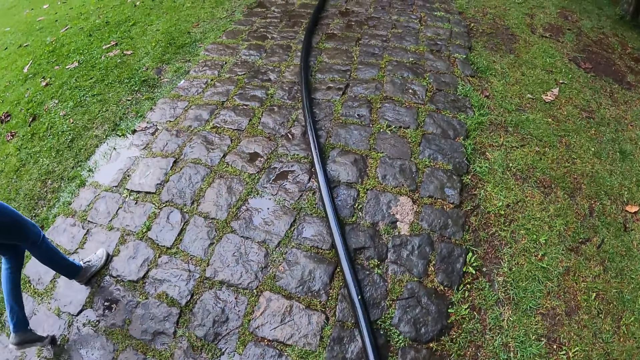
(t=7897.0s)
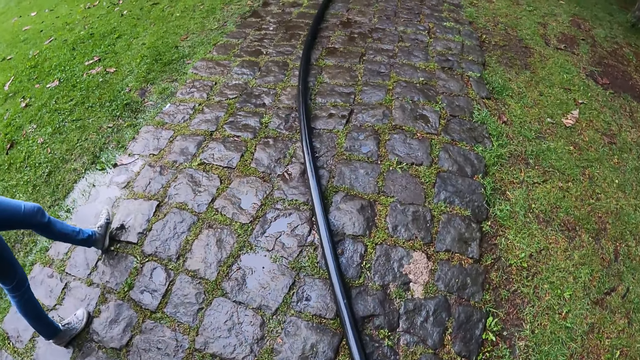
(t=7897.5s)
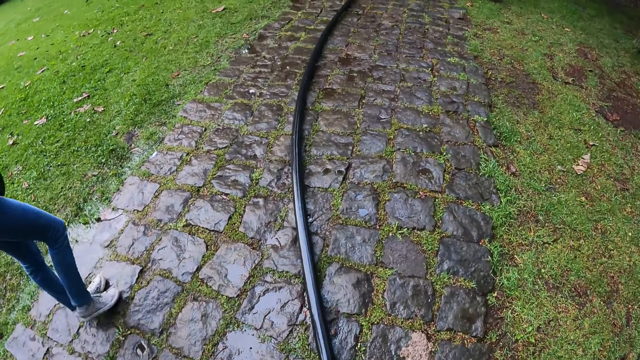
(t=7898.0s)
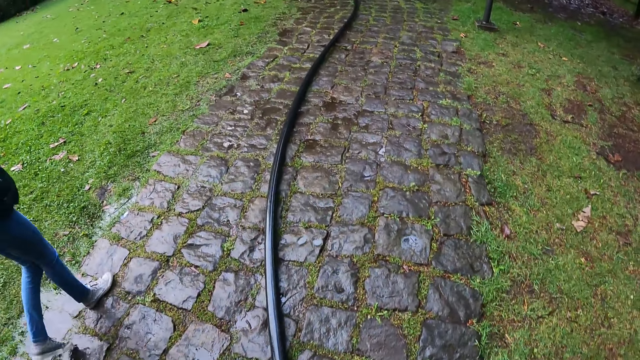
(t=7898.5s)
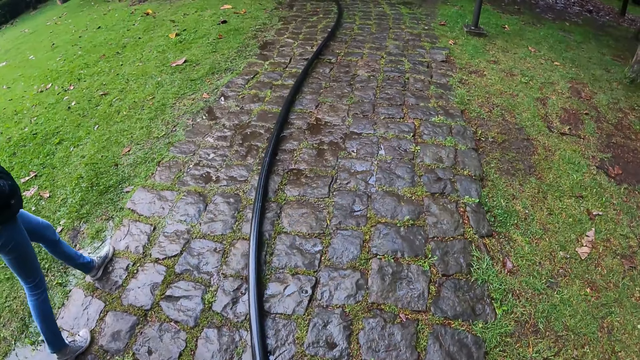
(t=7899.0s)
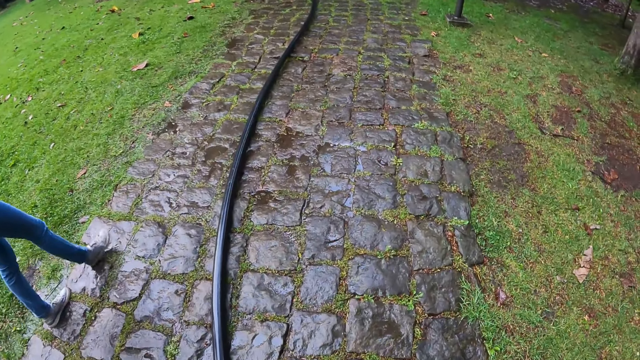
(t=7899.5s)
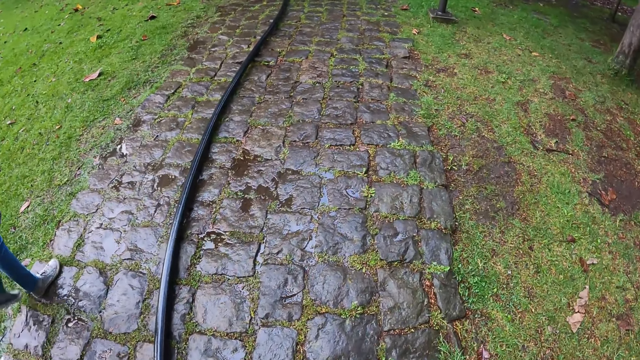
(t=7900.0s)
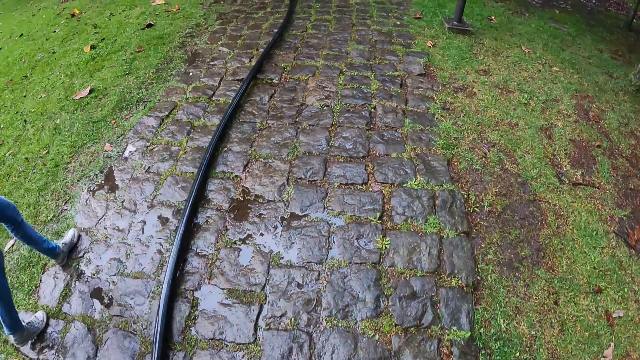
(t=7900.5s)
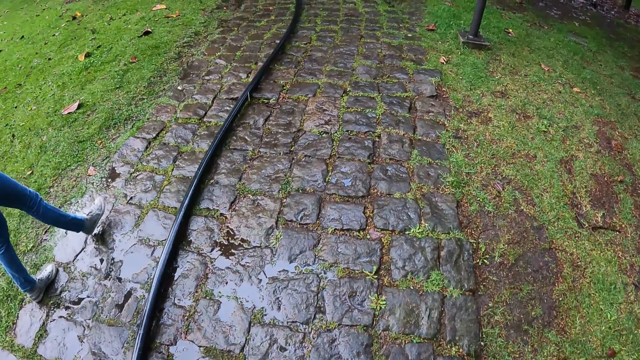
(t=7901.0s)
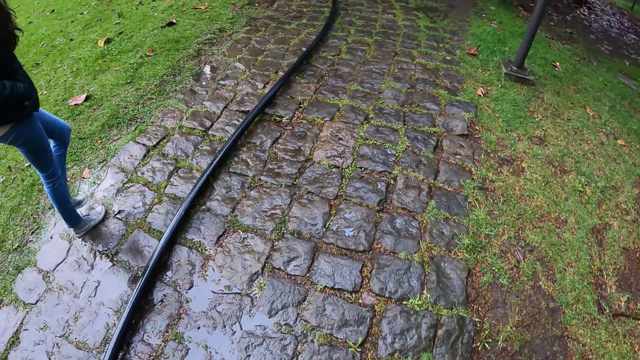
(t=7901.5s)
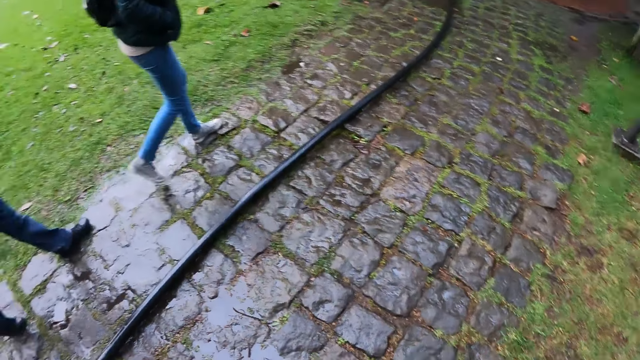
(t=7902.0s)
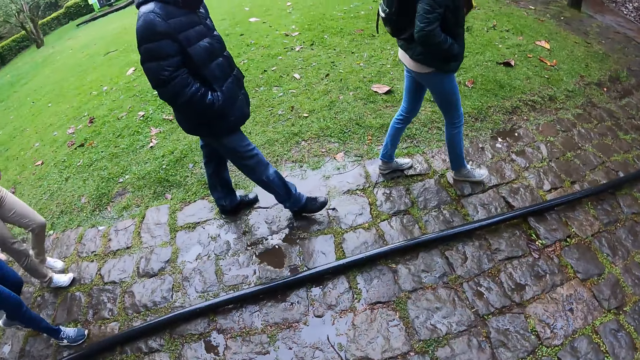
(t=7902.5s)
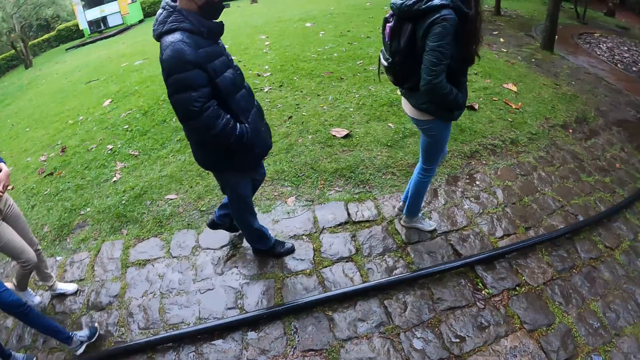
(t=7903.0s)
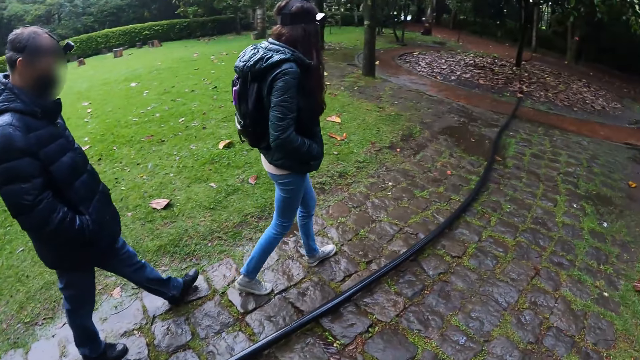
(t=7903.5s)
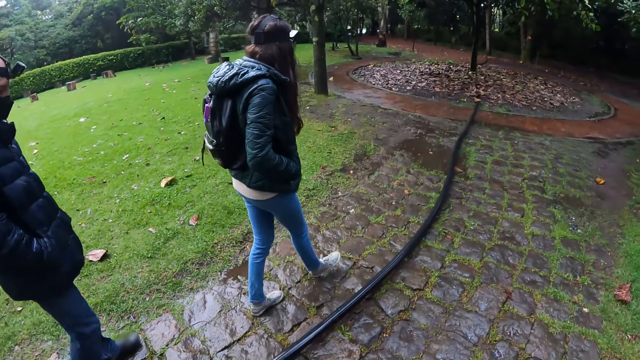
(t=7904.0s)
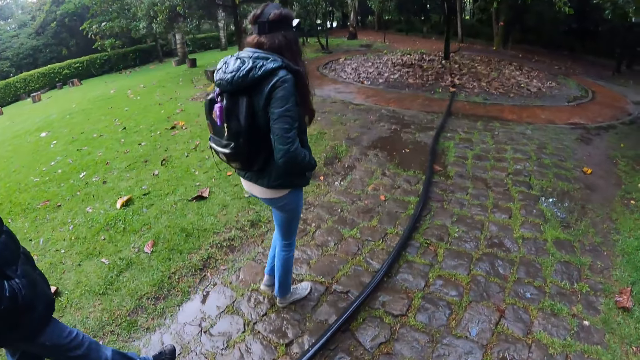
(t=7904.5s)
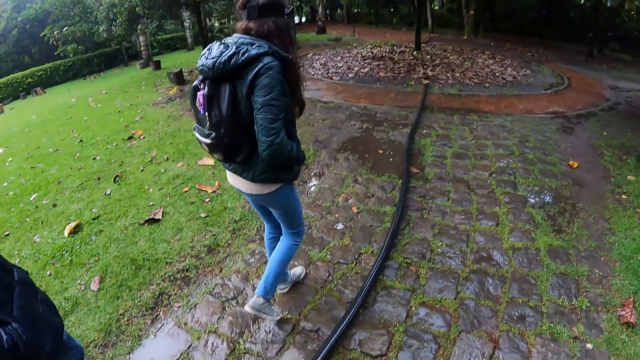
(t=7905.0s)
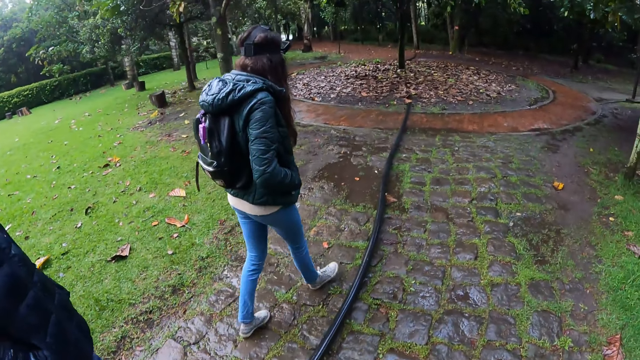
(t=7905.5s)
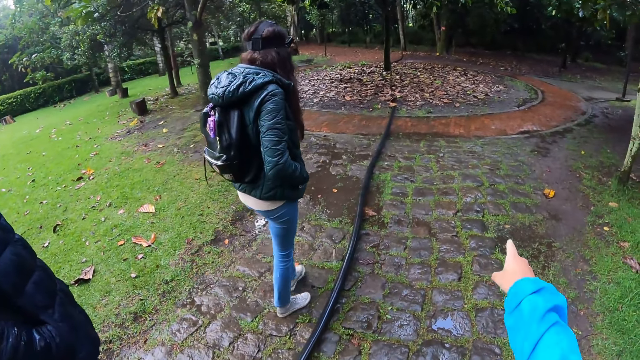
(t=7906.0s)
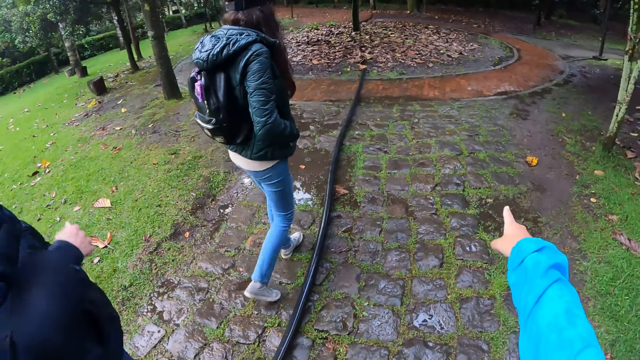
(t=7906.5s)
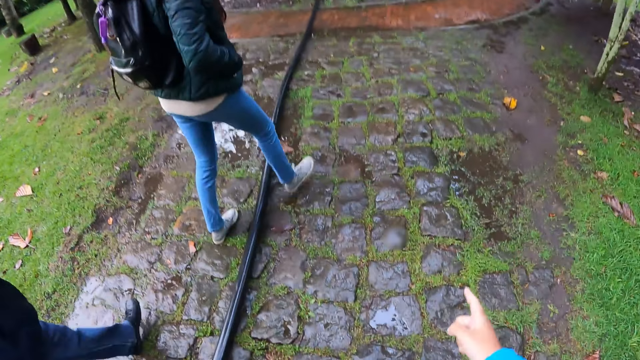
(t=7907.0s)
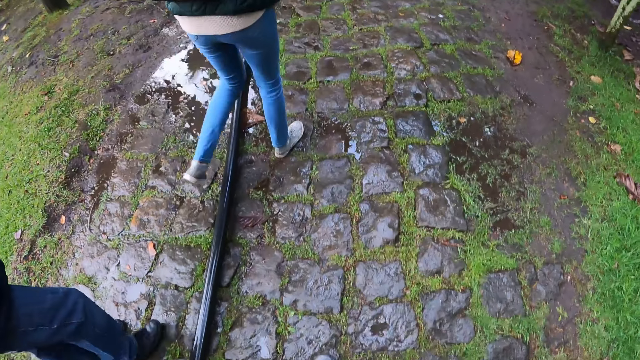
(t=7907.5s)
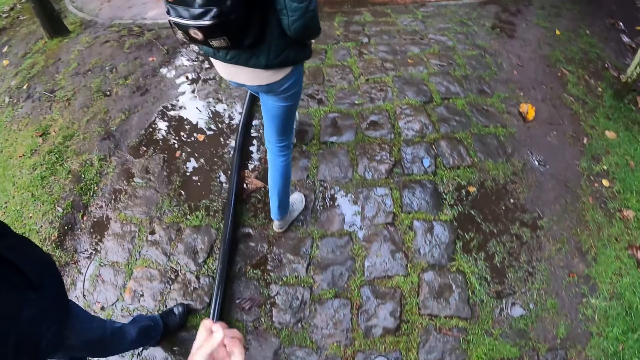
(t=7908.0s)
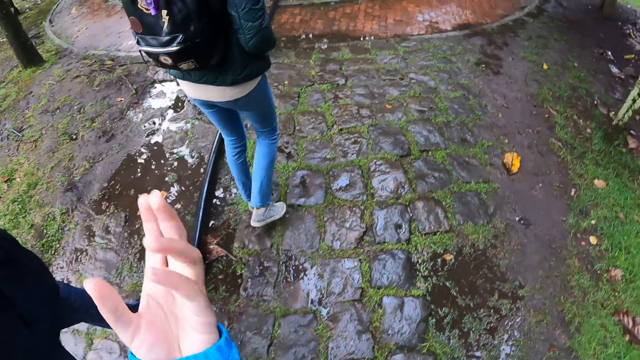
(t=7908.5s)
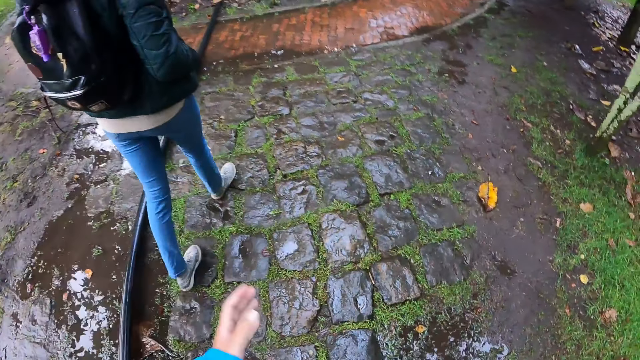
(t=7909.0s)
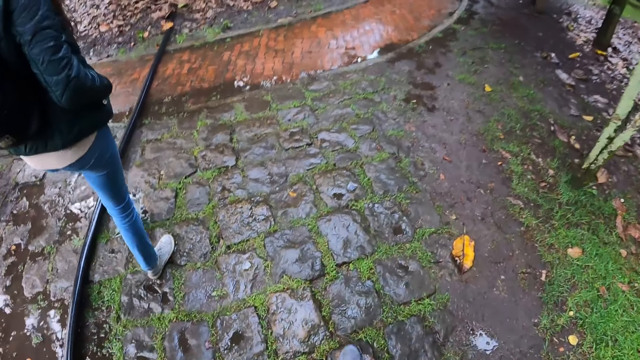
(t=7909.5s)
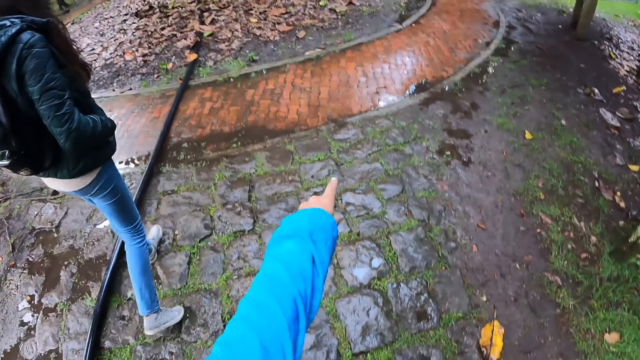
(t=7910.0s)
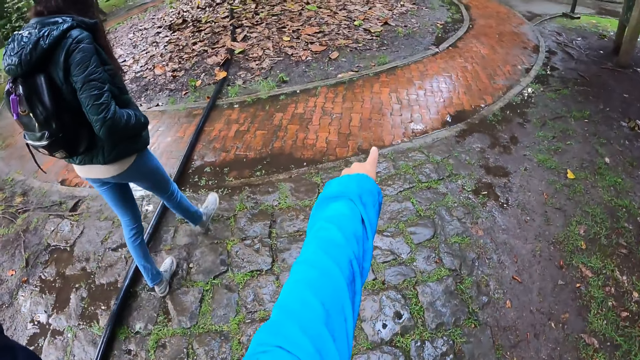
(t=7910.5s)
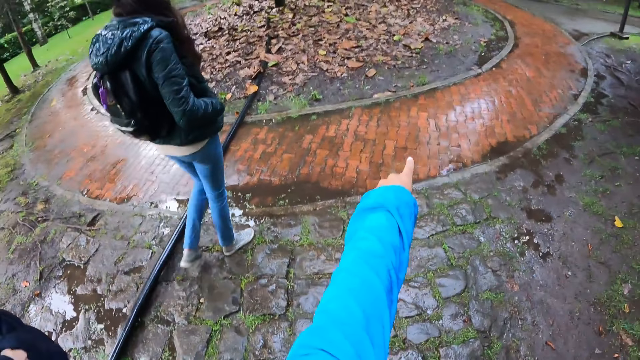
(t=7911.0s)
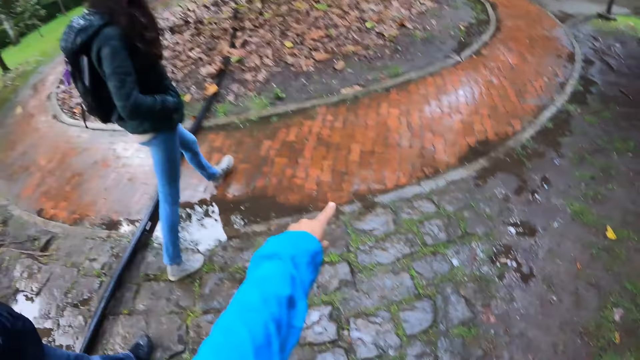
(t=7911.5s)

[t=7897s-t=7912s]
The camera wearer turns his head. He interacts with the group of people in the park. He points on the ground. He moves his hand. He points on the ground.

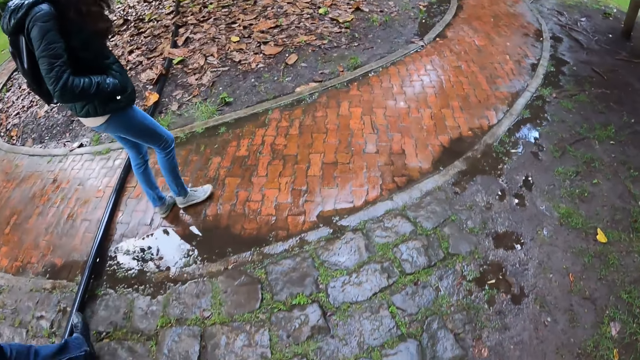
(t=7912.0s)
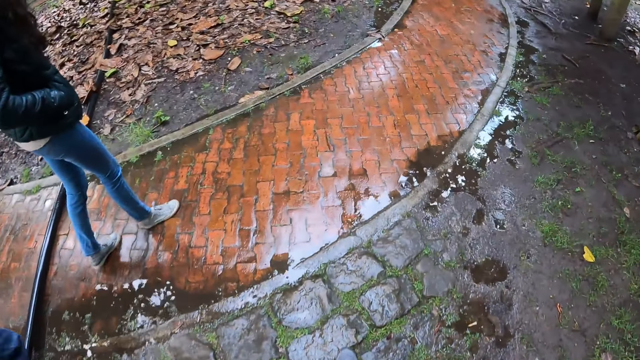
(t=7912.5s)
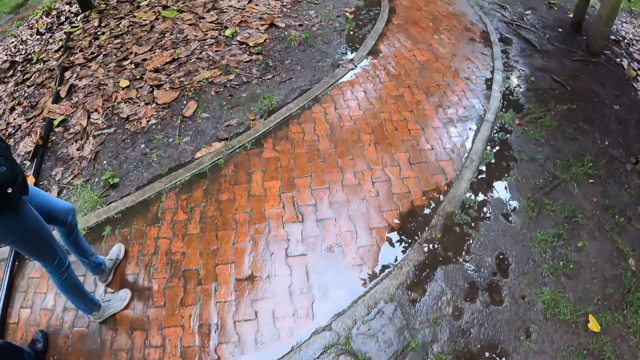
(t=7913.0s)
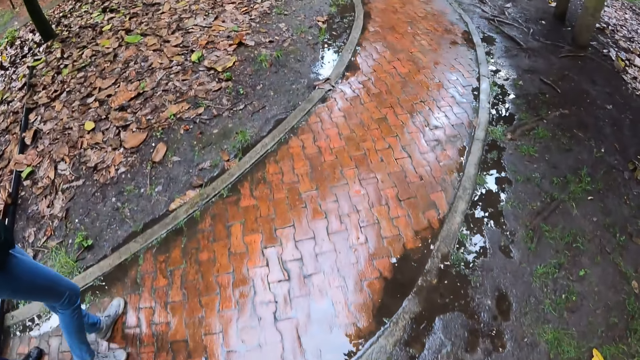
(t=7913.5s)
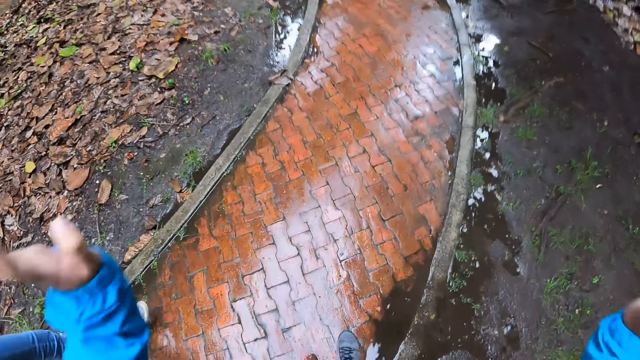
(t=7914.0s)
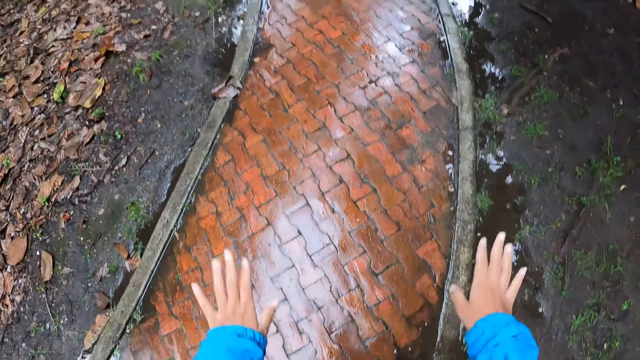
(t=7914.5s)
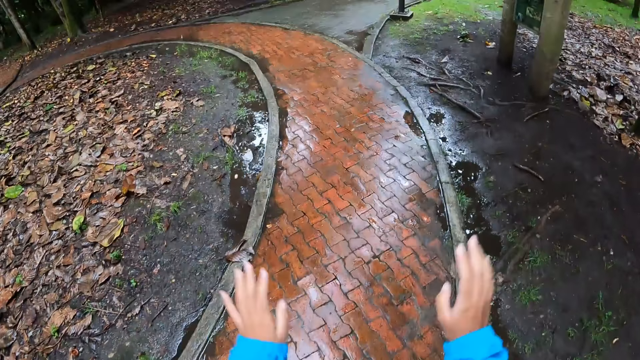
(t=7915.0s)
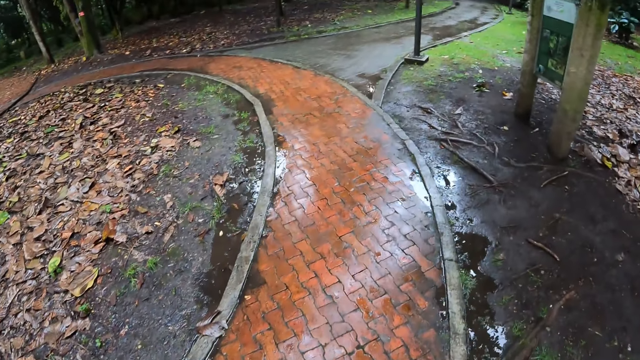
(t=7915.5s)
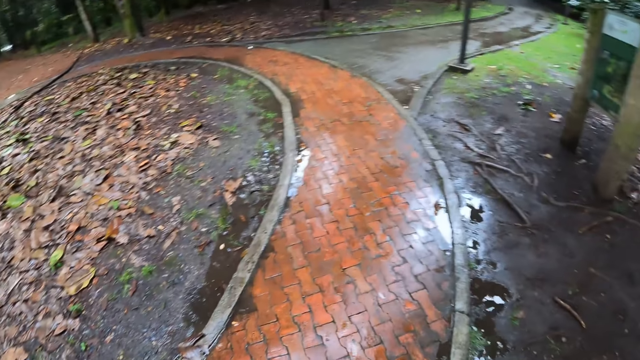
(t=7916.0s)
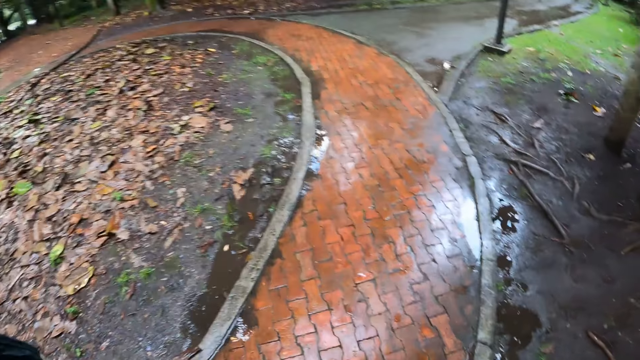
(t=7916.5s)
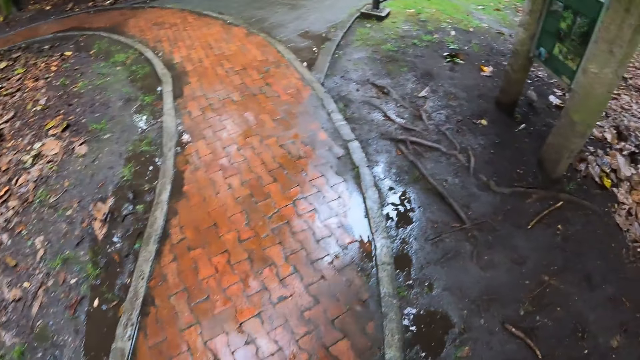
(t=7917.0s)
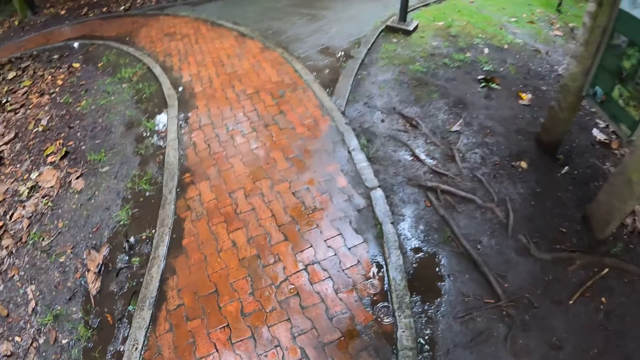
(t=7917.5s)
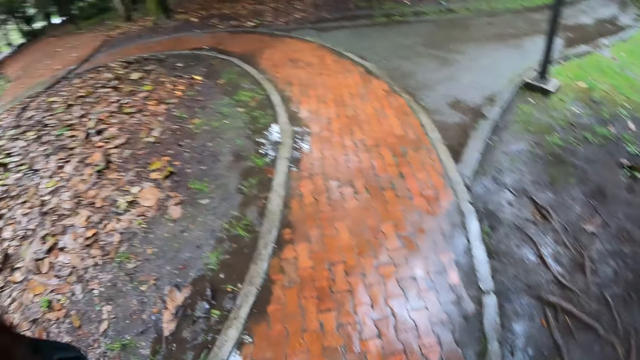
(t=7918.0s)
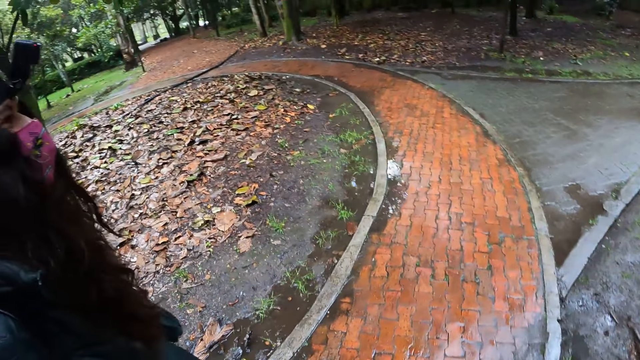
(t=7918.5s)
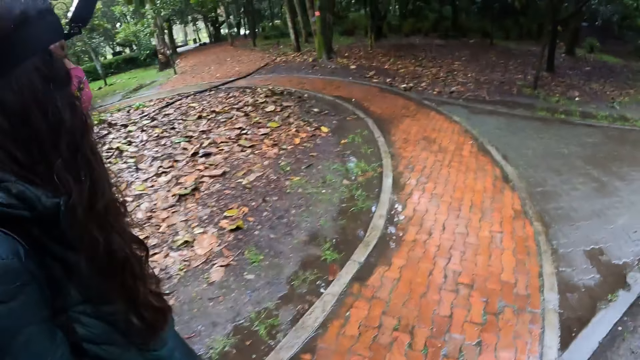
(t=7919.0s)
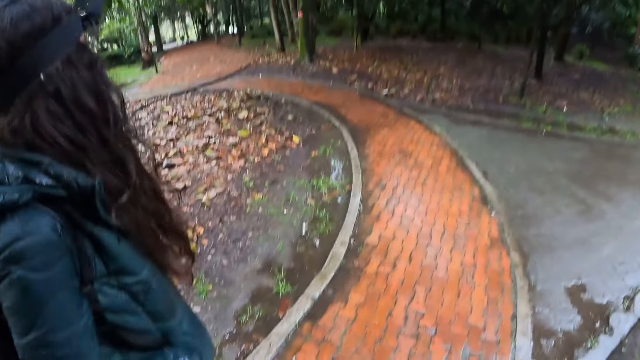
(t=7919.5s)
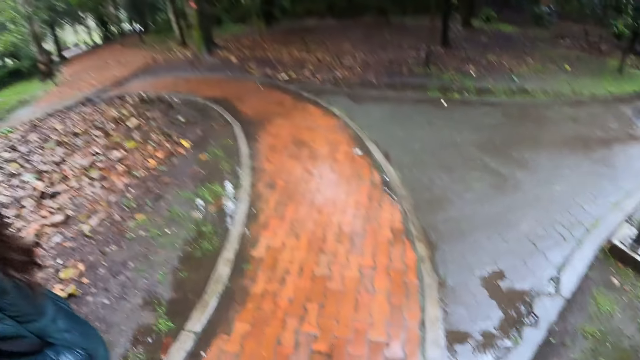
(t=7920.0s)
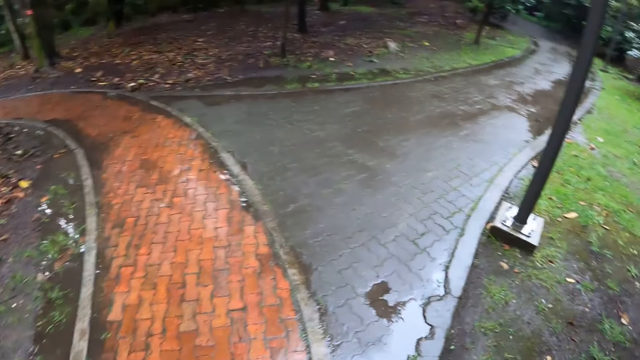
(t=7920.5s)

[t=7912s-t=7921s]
The camera wearer moves his hands. He looks around.
